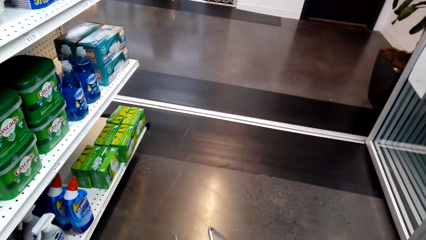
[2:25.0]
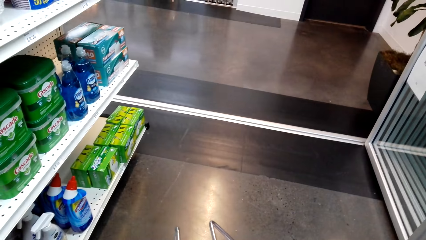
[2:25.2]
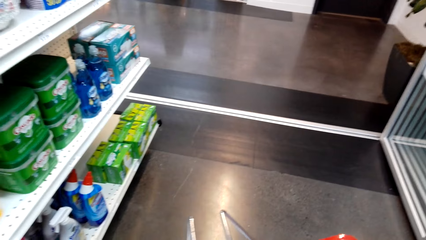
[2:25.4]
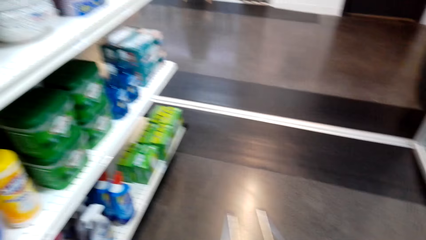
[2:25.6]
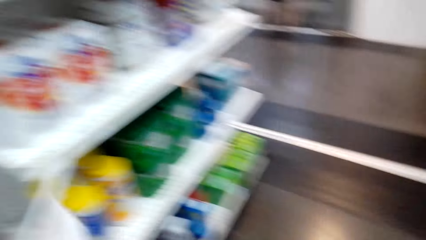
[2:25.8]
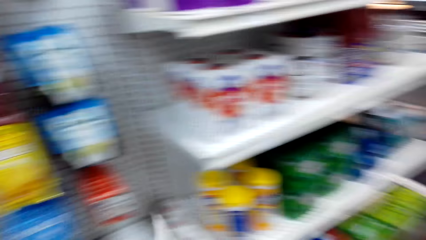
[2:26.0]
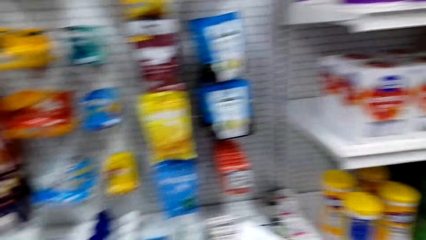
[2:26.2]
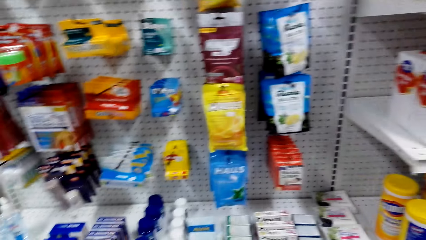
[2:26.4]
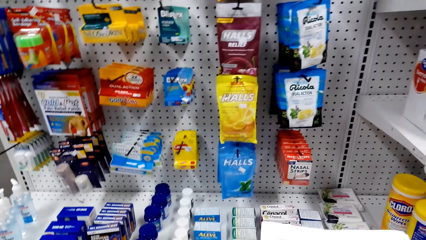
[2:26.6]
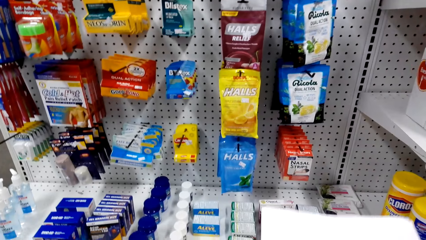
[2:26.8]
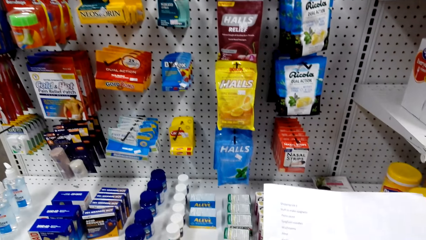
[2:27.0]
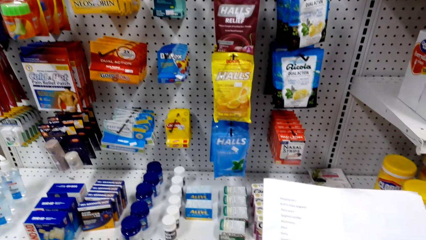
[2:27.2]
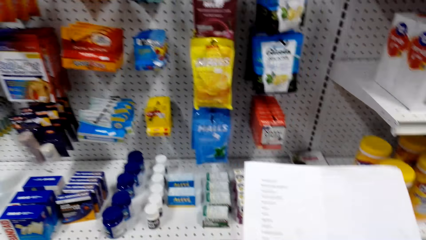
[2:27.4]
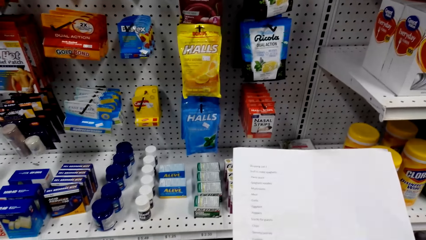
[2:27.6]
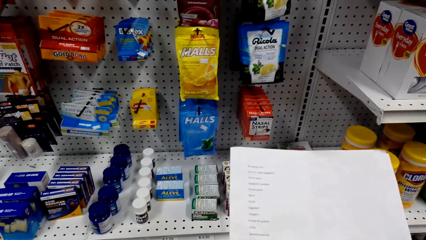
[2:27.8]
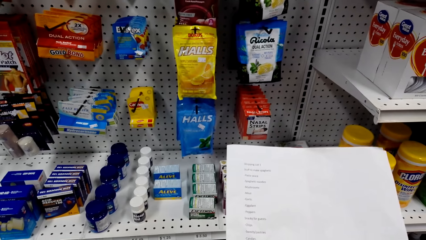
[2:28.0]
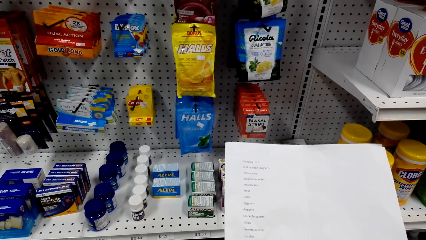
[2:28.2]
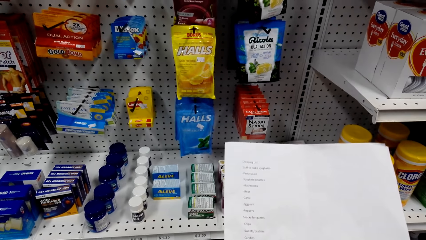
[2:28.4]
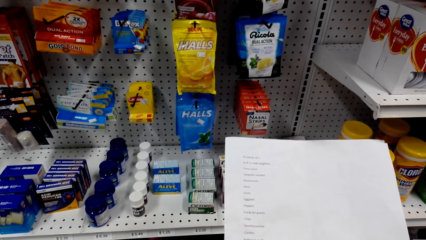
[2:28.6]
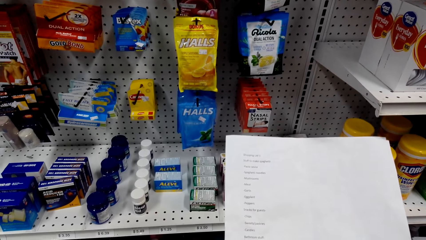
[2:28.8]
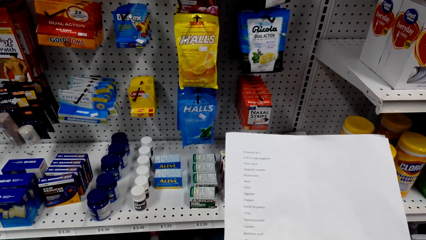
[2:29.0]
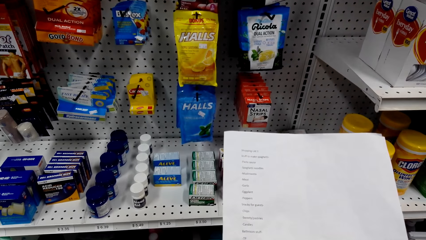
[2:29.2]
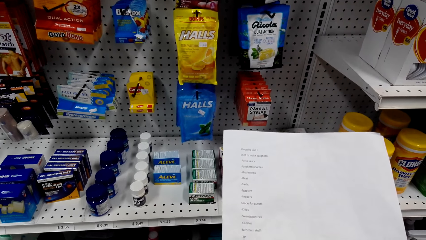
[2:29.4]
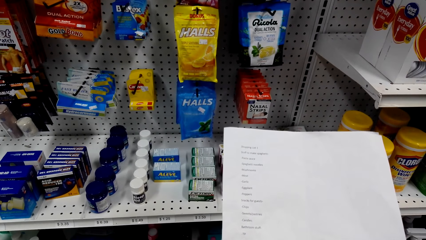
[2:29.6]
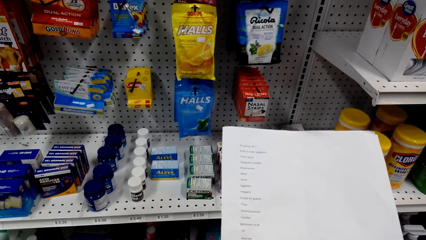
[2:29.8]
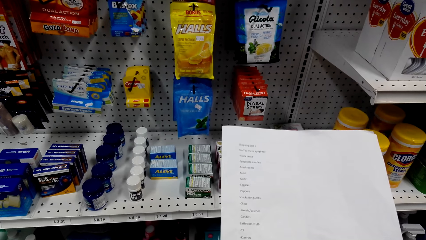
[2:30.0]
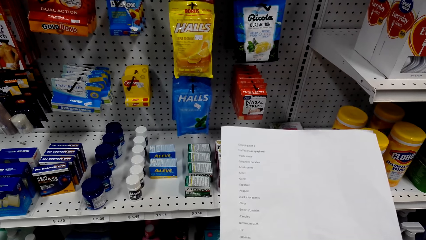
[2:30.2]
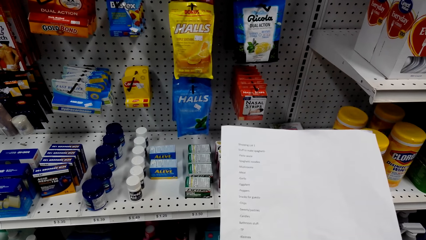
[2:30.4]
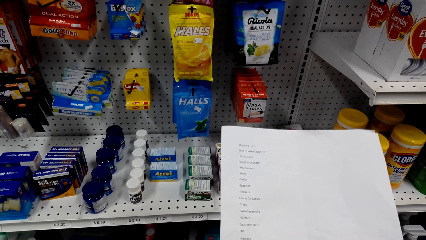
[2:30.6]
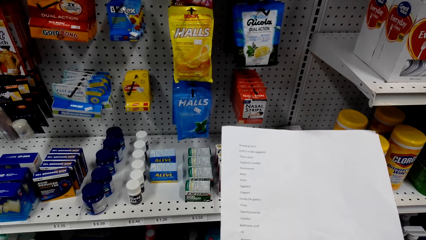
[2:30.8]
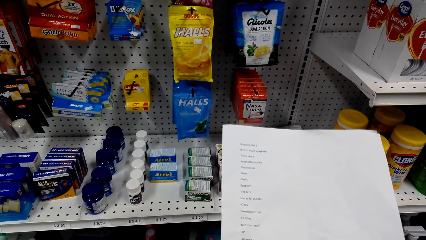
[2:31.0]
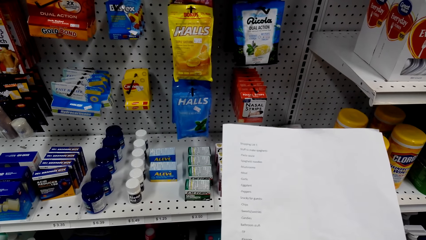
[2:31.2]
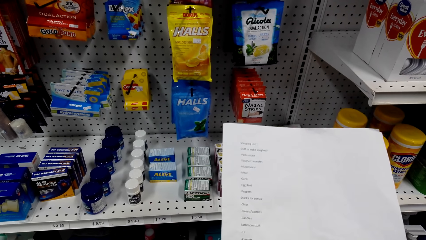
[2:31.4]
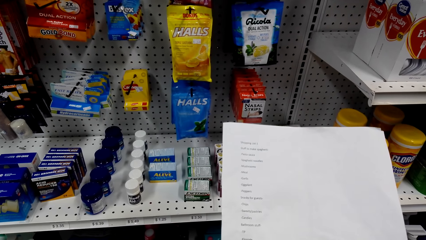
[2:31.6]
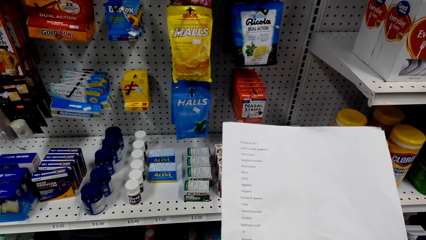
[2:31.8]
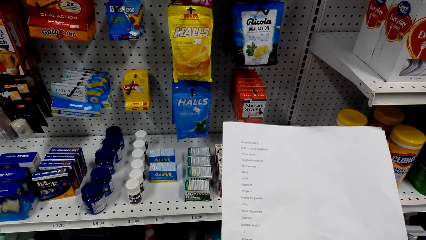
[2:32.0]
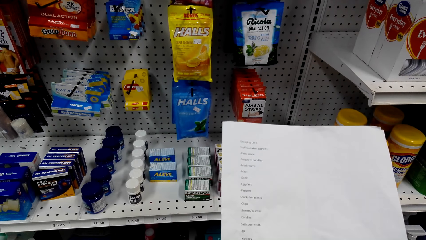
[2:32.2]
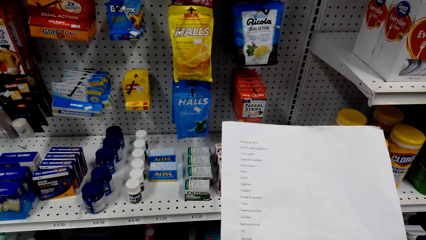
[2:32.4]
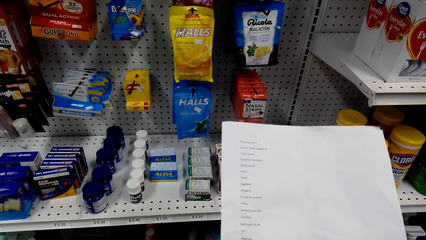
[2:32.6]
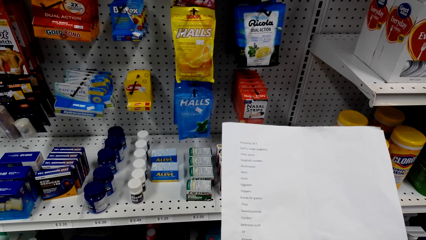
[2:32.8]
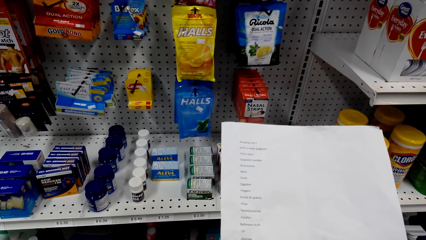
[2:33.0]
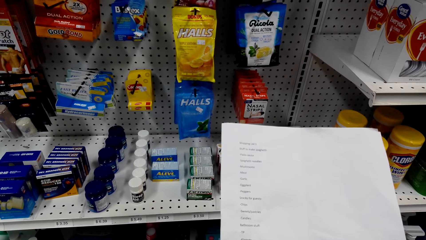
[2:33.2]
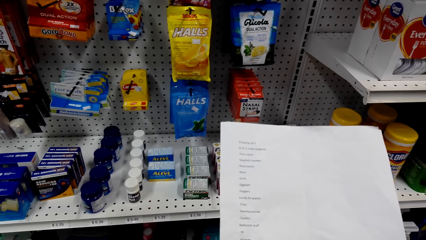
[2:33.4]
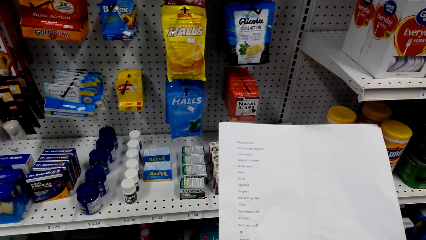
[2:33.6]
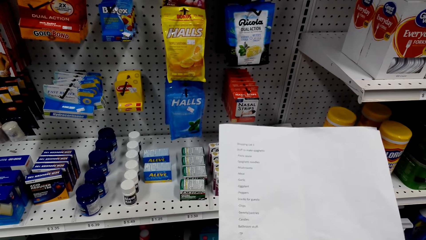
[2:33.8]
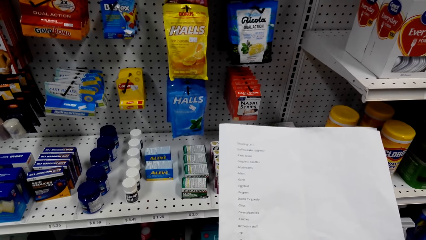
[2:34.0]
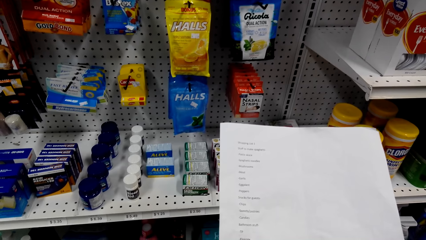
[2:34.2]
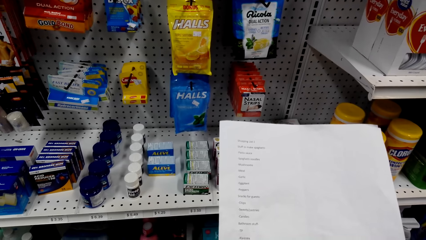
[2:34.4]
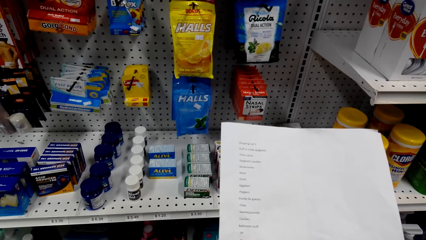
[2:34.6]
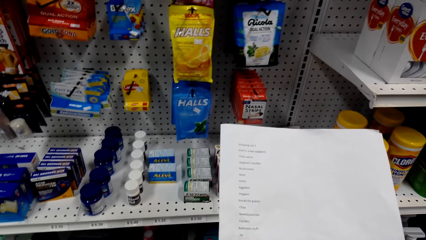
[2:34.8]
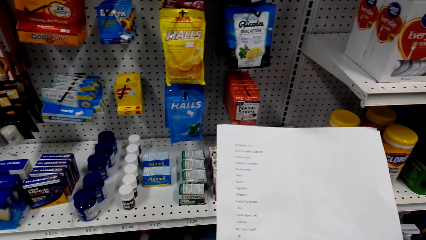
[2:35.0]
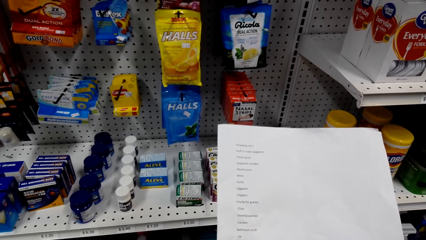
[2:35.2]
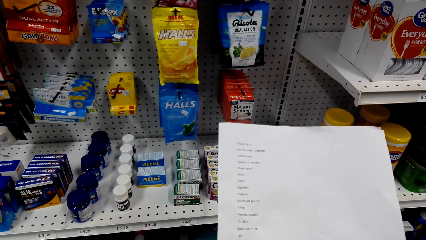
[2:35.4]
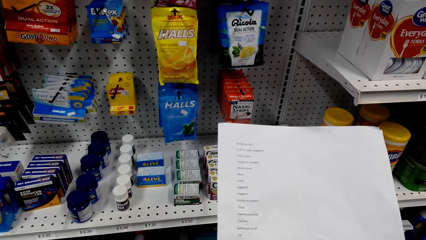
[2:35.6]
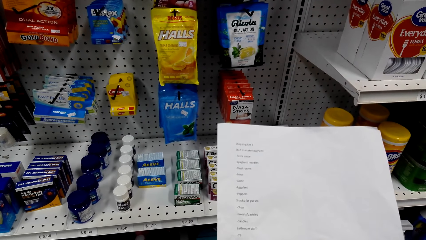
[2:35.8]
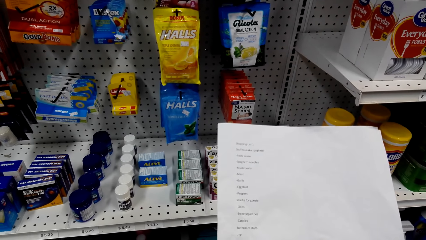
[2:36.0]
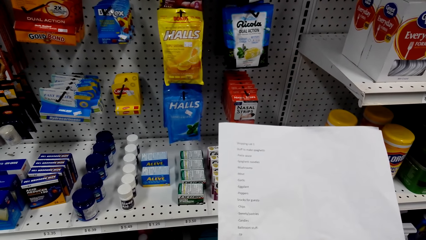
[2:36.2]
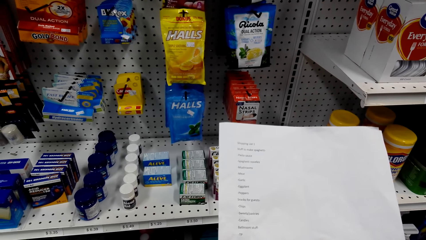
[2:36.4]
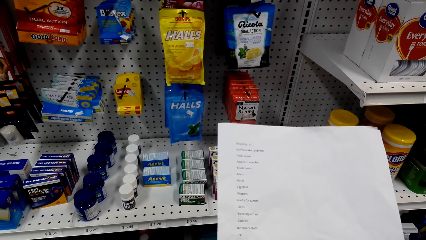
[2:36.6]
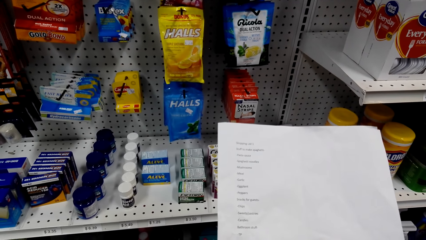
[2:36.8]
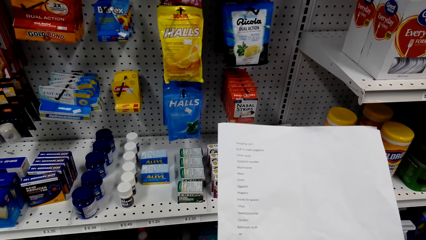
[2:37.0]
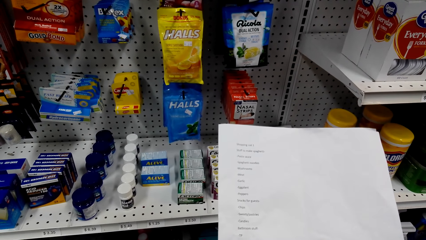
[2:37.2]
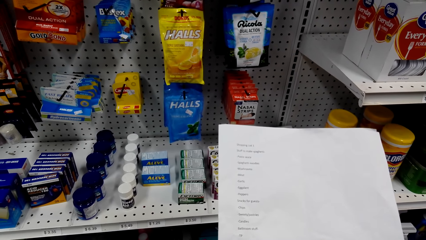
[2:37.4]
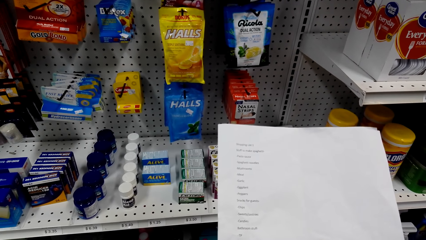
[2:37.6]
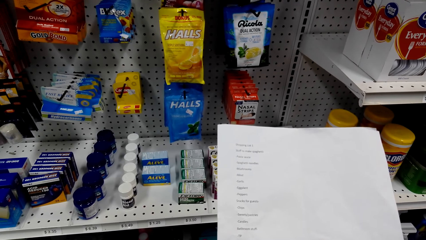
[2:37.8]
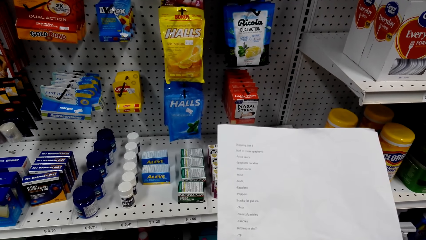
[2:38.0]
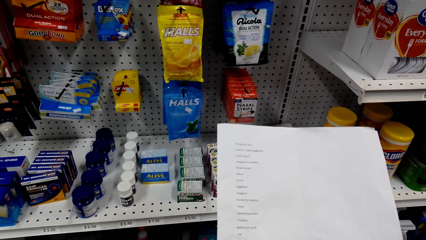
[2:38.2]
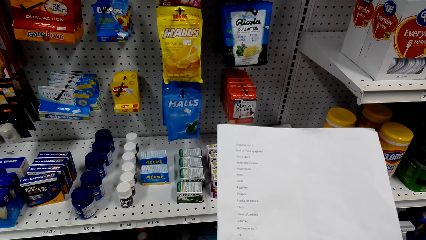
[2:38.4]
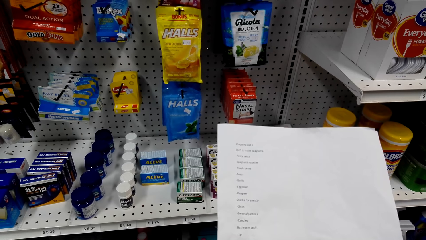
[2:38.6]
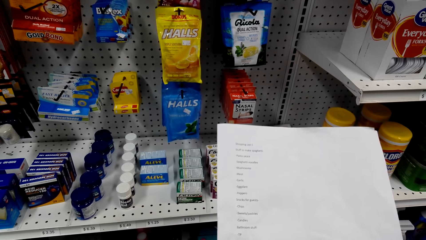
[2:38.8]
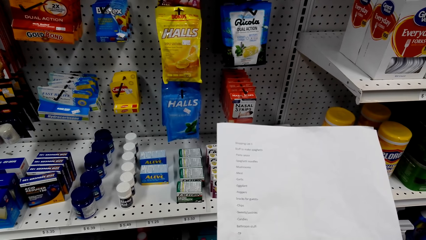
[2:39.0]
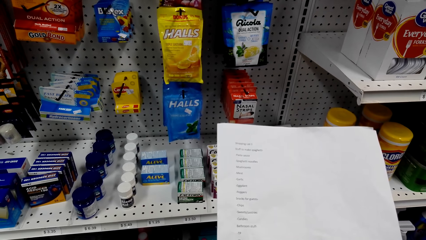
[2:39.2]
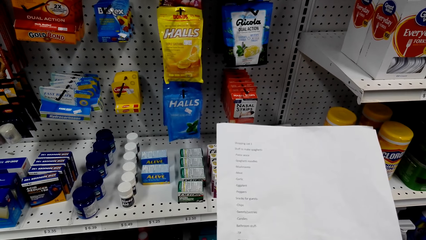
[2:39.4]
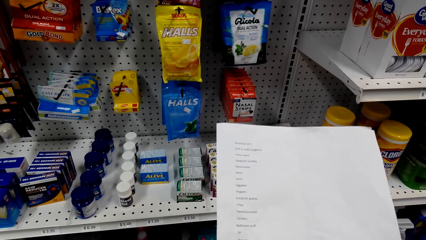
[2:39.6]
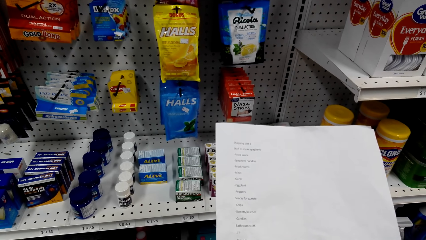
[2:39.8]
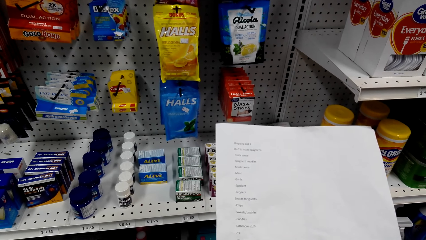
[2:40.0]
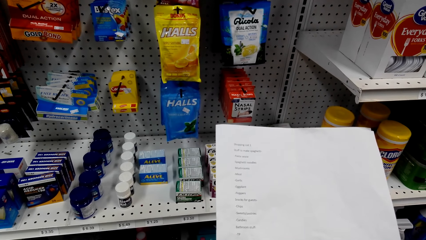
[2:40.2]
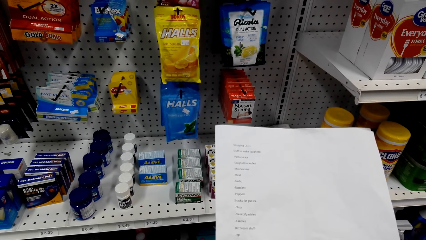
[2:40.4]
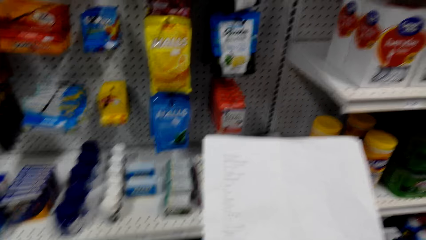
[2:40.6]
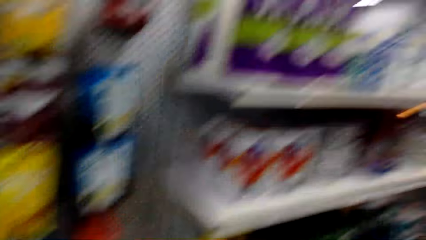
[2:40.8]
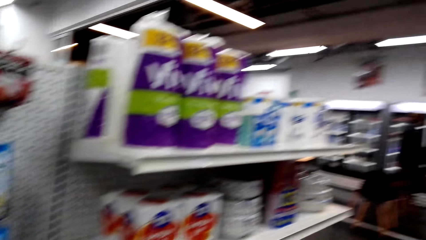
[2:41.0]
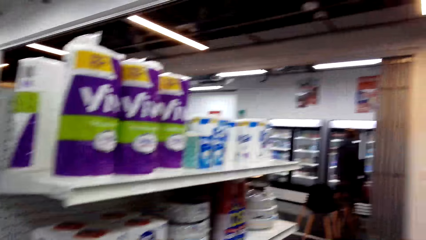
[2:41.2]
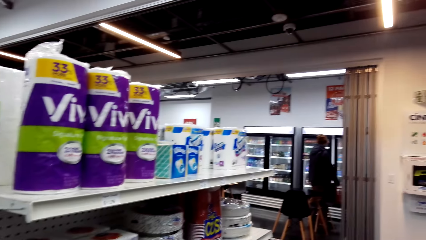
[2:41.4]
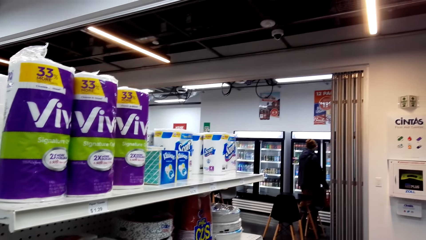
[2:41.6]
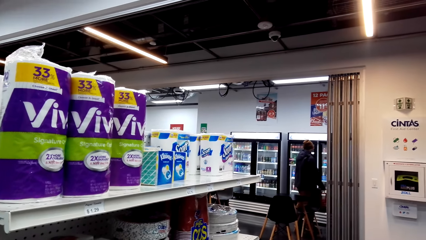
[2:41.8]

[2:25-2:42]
The camera wearer reads the shopping list.
